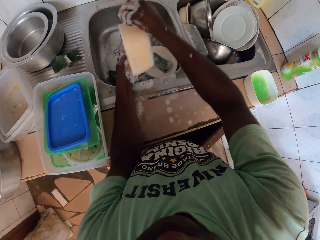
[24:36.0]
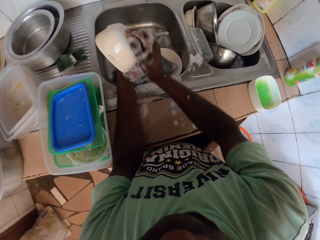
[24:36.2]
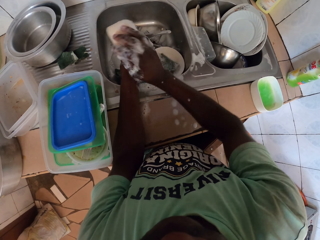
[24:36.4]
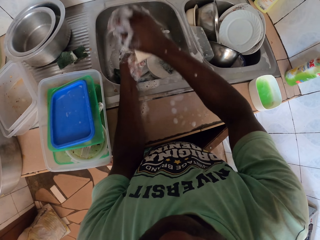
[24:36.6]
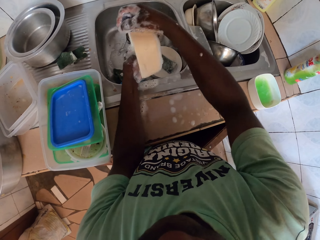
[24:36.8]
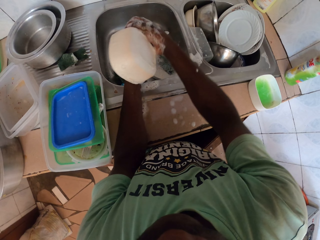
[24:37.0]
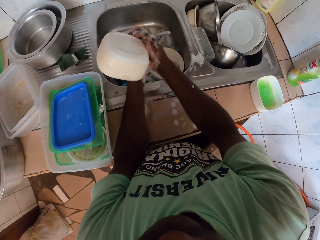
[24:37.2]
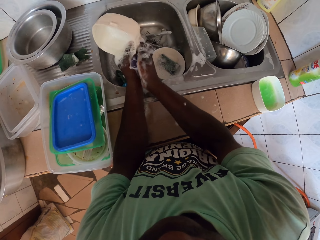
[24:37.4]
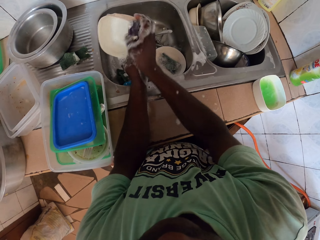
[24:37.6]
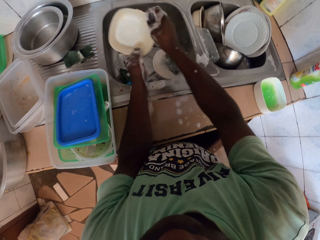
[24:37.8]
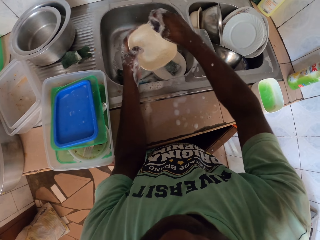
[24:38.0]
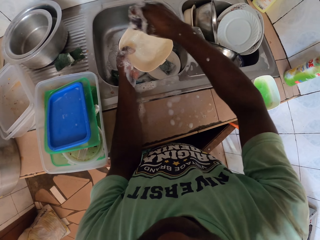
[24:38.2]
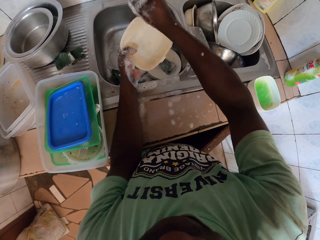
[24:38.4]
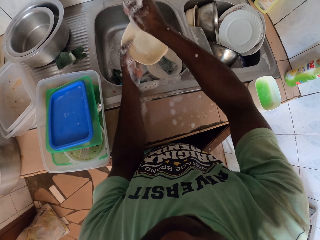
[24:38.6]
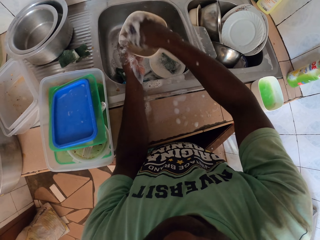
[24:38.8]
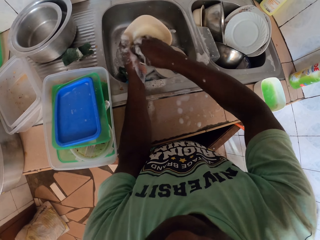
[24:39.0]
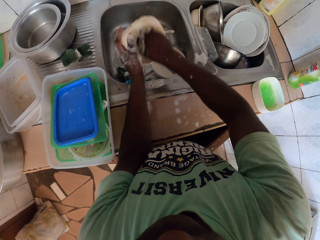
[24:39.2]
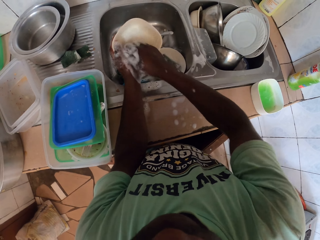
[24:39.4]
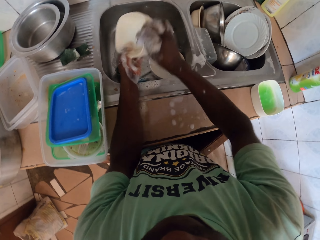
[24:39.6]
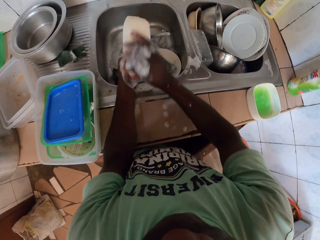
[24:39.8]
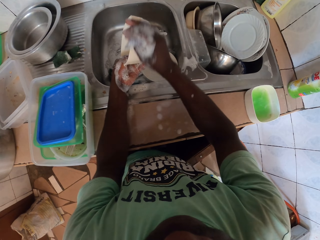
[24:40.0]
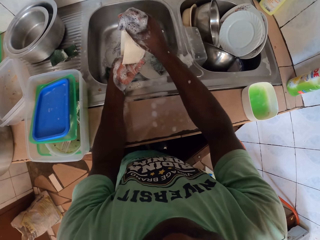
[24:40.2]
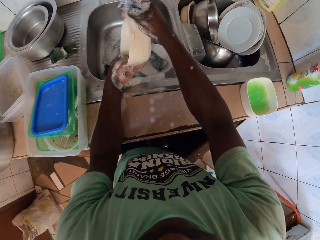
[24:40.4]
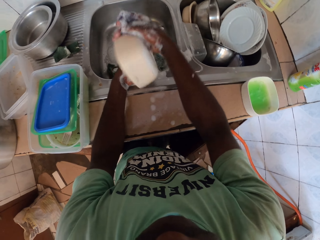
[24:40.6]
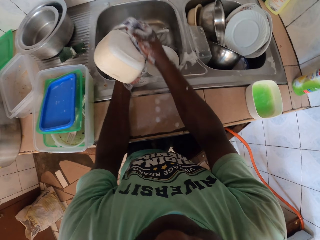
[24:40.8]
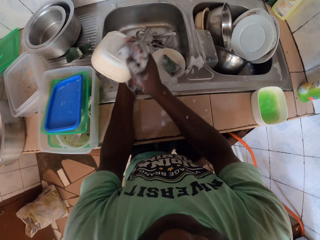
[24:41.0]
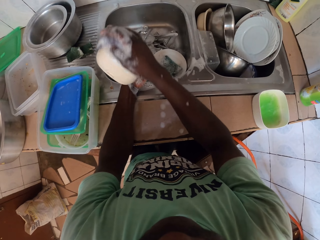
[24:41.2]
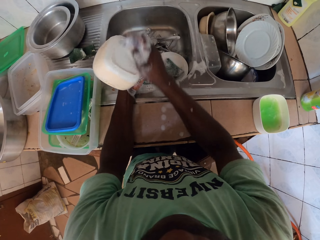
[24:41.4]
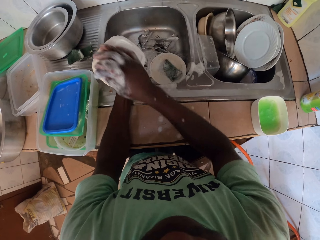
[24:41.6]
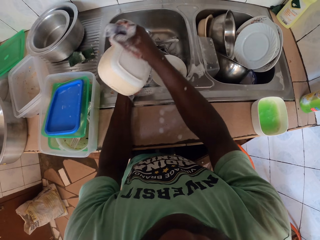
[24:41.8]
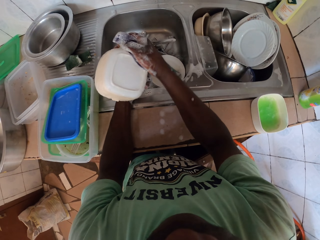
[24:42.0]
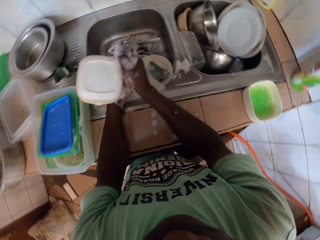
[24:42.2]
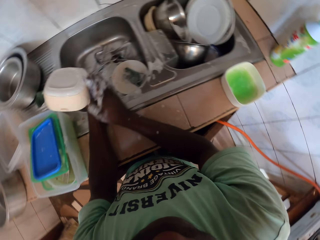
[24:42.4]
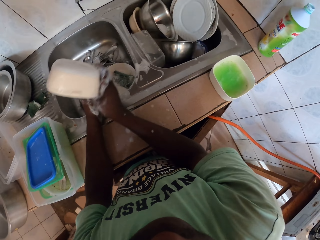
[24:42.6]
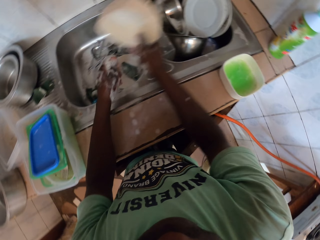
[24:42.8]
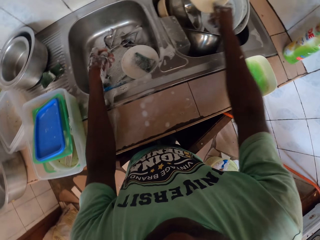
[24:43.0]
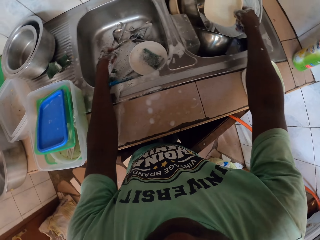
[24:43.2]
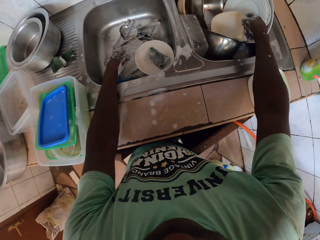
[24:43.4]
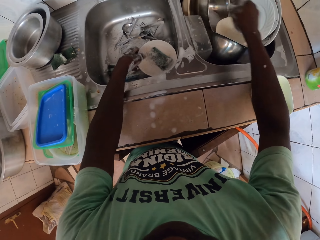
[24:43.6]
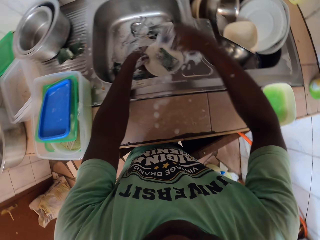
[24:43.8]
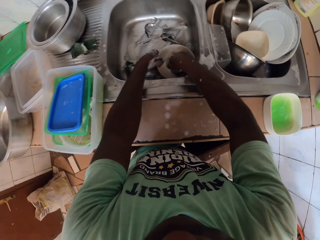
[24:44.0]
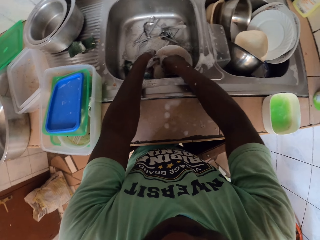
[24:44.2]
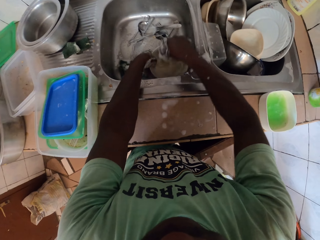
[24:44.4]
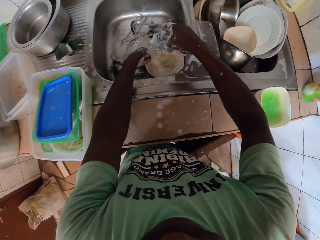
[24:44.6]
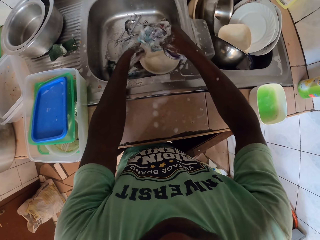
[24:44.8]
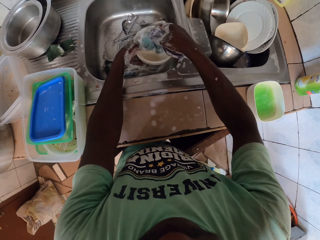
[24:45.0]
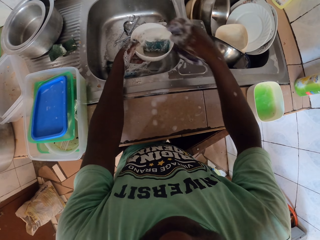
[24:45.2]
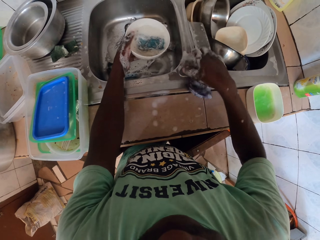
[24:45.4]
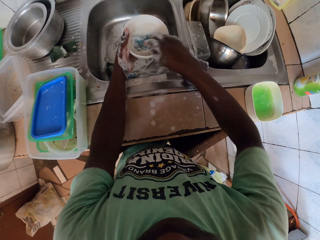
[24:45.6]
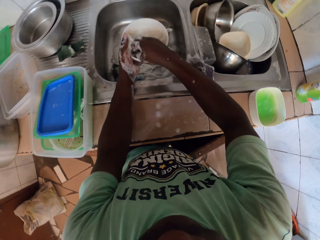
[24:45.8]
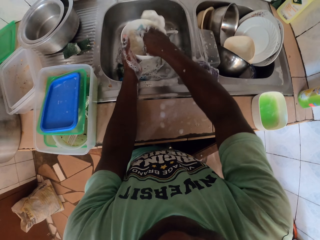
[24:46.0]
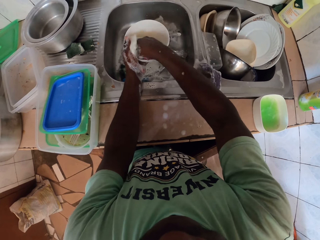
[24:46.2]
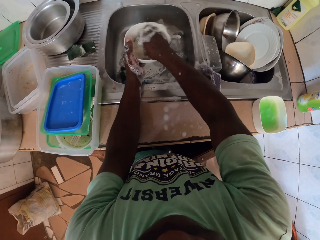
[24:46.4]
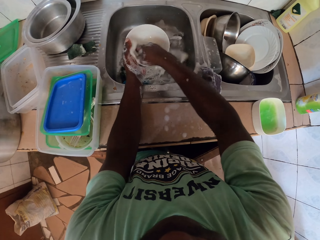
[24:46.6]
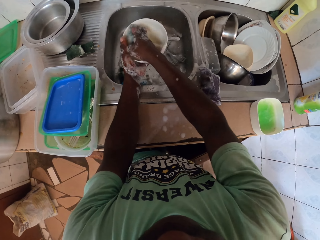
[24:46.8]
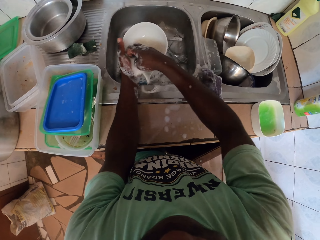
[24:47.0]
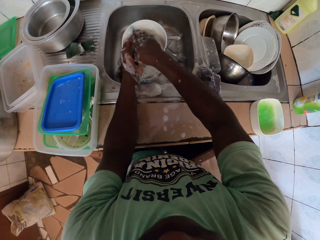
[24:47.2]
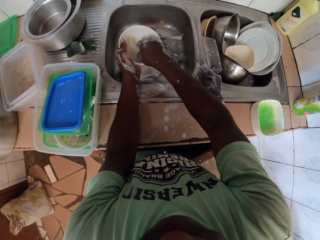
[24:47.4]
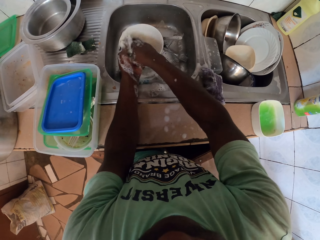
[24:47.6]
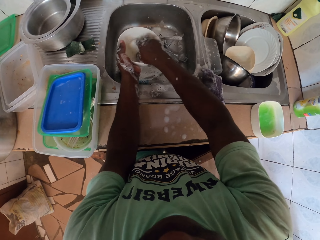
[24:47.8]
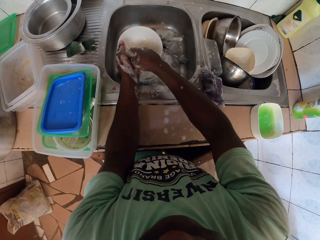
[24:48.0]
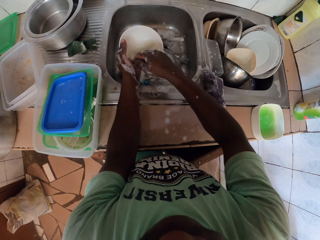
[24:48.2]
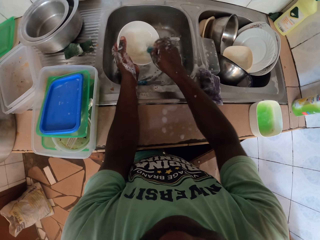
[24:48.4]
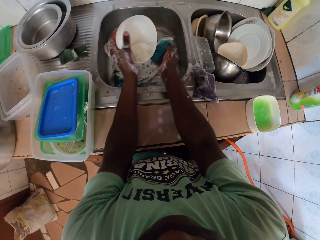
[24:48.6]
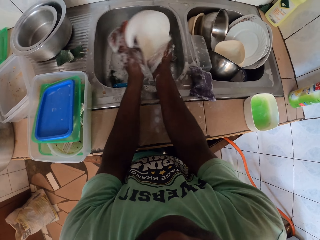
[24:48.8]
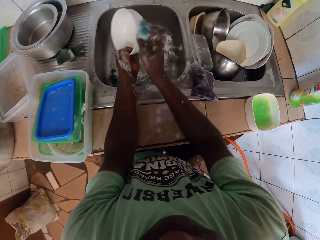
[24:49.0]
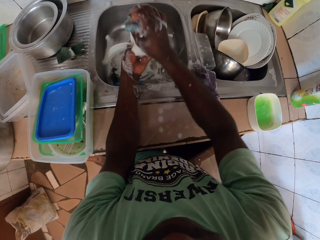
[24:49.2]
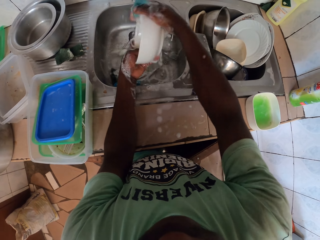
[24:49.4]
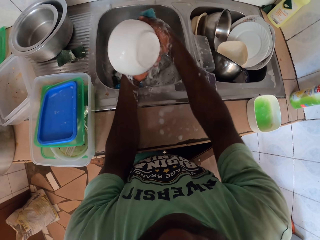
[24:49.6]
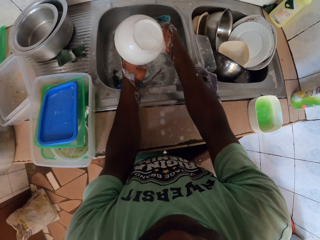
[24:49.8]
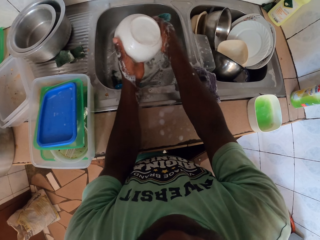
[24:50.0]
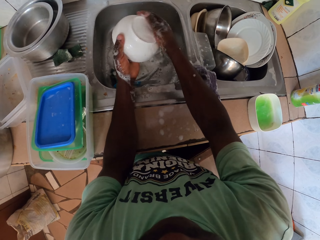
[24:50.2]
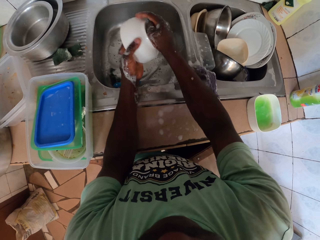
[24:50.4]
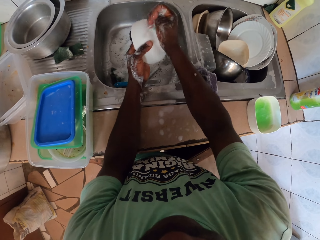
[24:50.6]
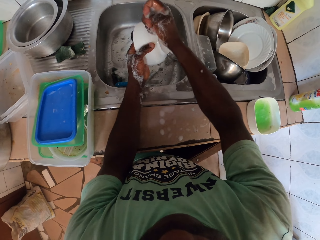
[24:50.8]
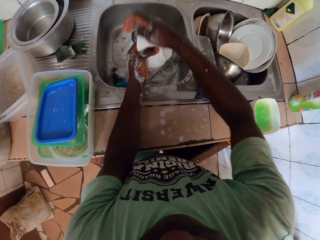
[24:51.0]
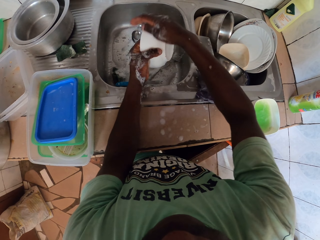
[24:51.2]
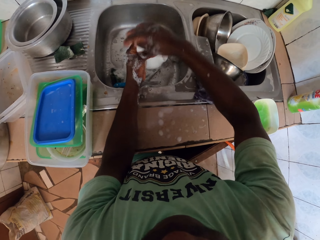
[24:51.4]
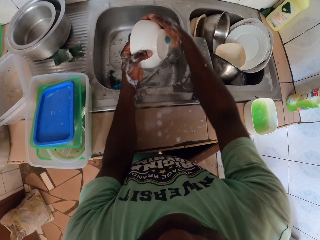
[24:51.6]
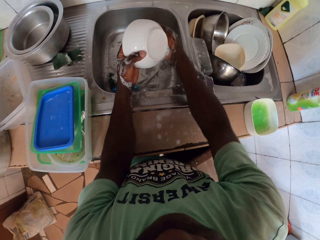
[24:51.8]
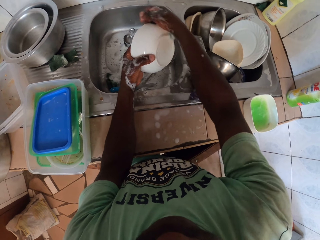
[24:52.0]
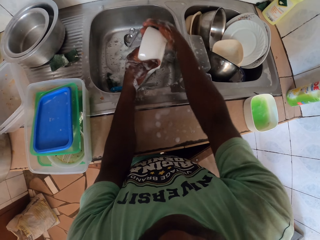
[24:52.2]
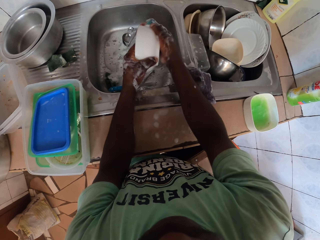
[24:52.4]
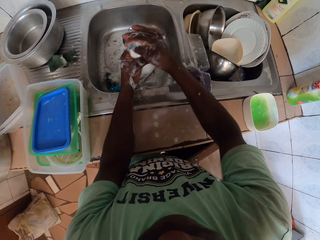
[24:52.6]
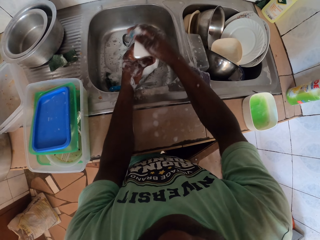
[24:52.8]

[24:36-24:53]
The camera wearer puts a bowl to the other sink. They pick up a sponge from the sink. They wash another bowl.

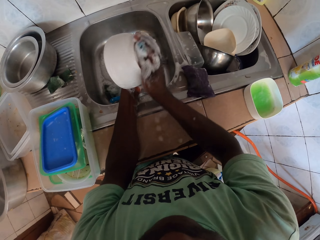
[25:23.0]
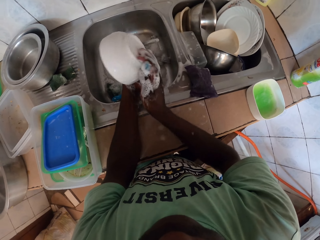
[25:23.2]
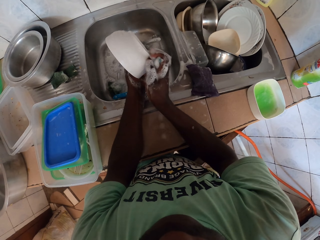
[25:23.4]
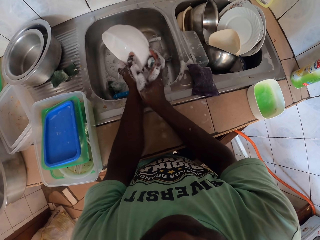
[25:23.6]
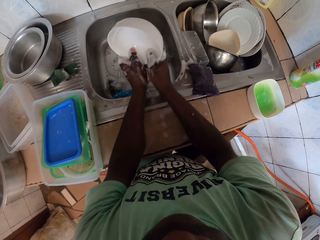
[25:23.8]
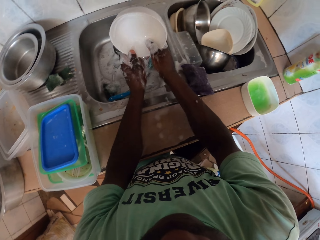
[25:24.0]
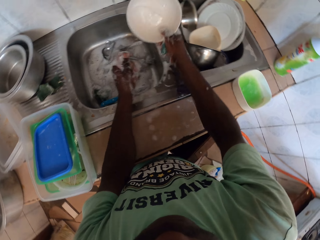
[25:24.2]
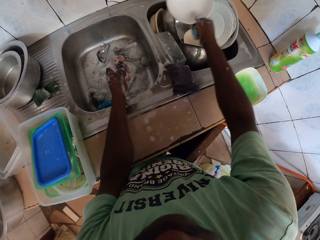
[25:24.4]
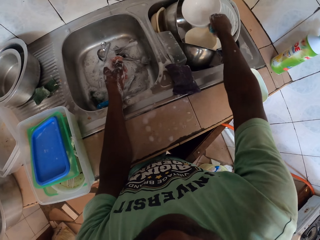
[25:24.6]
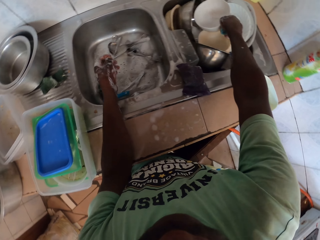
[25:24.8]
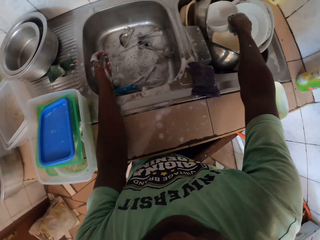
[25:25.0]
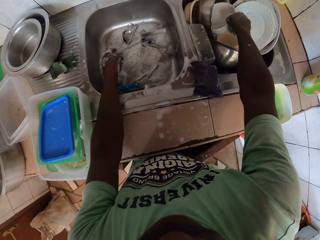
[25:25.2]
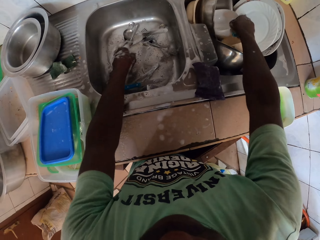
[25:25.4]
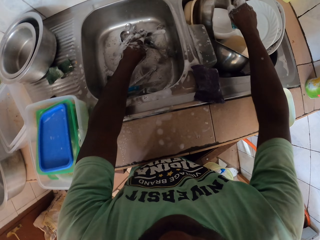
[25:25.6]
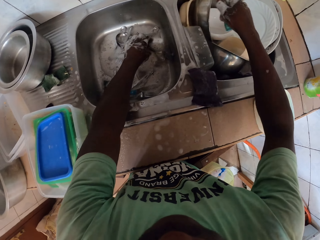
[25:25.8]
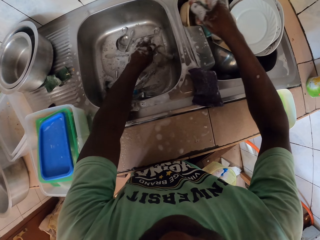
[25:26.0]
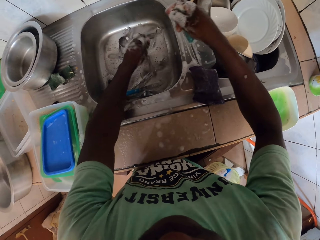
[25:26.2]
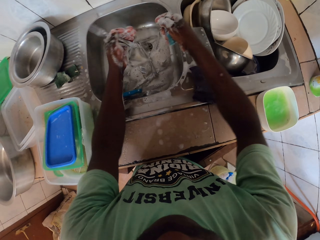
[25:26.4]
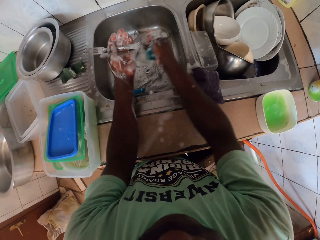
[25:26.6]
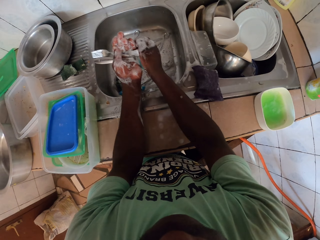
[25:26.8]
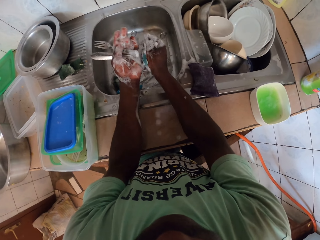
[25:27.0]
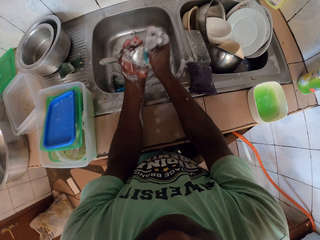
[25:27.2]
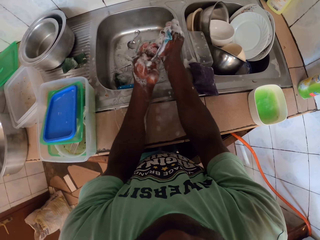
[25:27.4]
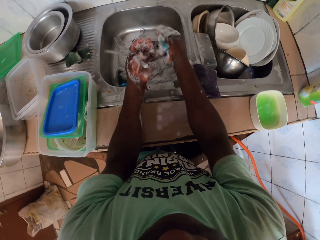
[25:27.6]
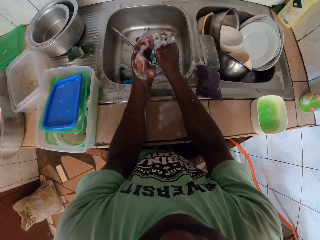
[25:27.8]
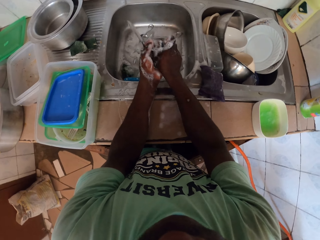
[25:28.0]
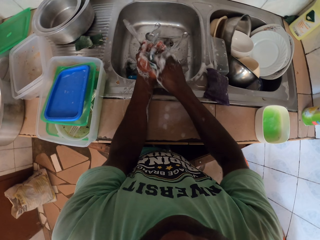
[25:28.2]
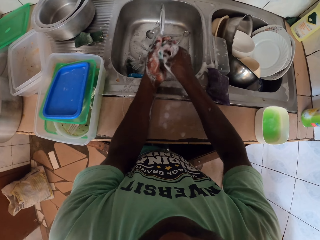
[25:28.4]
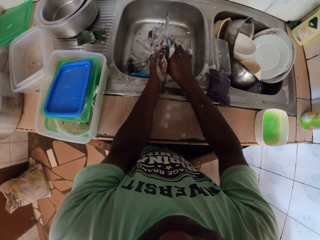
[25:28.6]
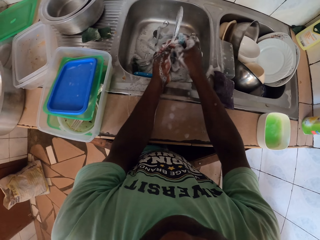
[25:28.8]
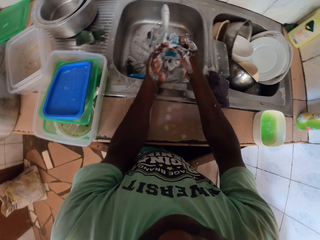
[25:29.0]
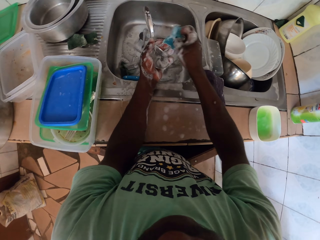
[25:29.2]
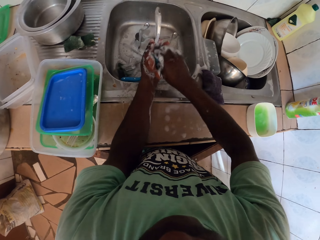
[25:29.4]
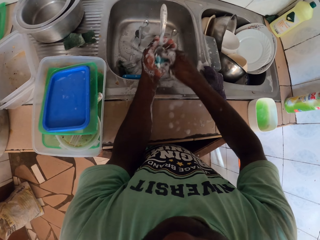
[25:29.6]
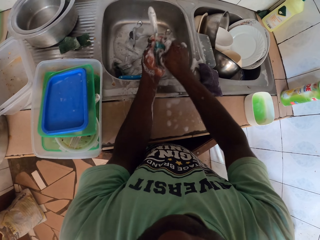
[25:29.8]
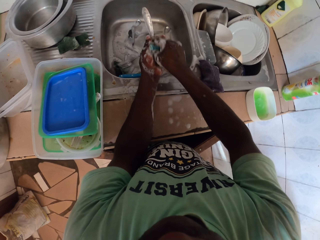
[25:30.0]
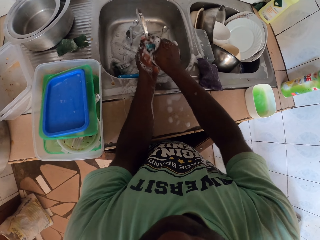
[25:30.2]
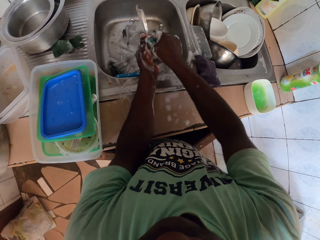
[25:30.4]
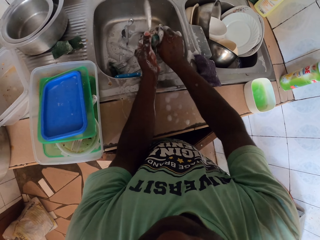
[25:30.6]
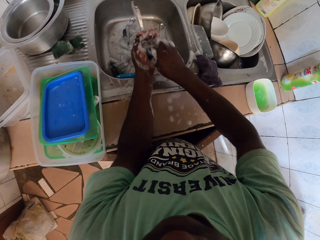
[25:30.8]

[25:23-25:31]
The camera wearer puts the bowl to the other sink. They pick a spoon. They wash the serving spoon.
